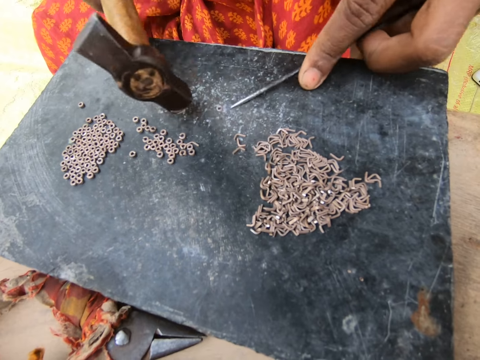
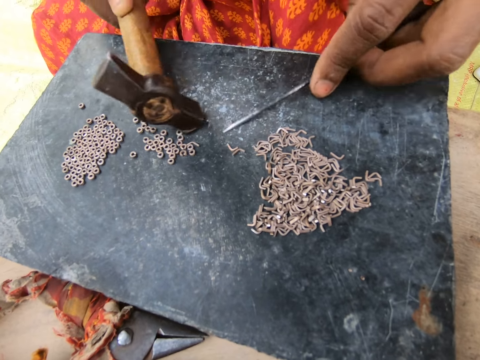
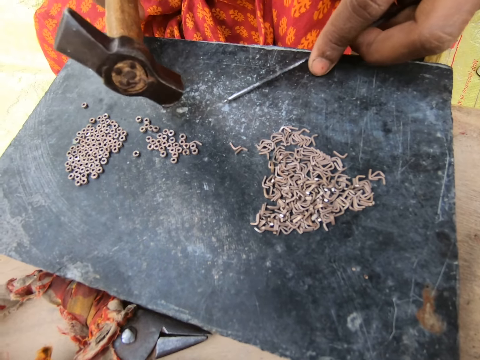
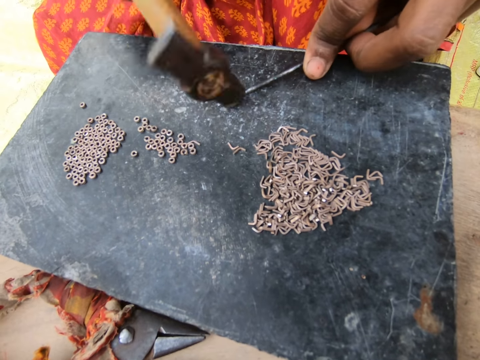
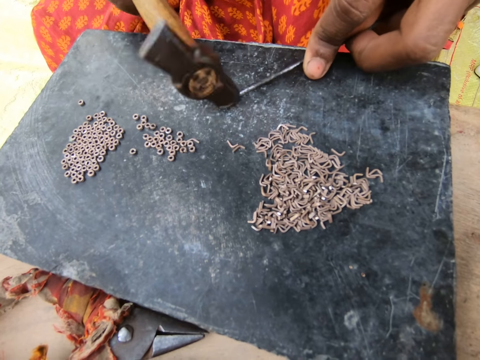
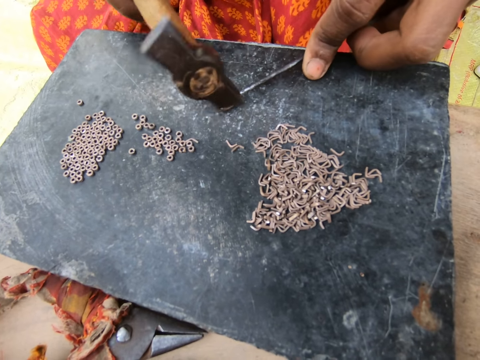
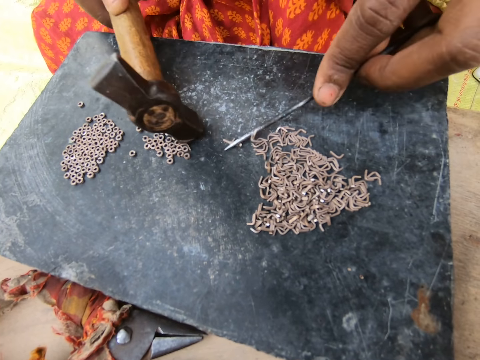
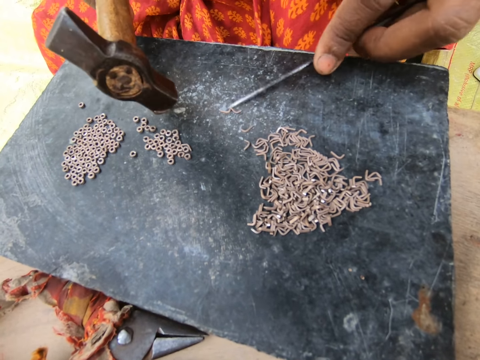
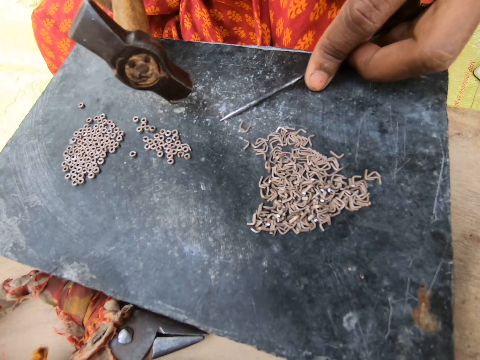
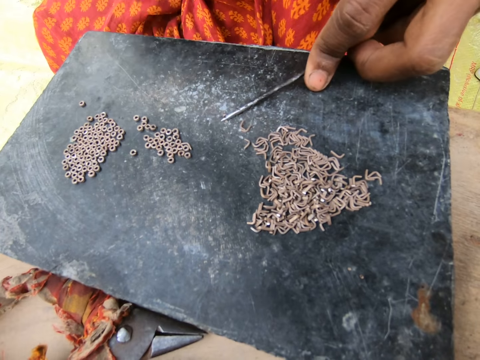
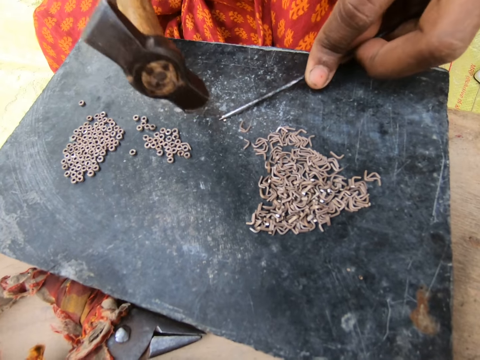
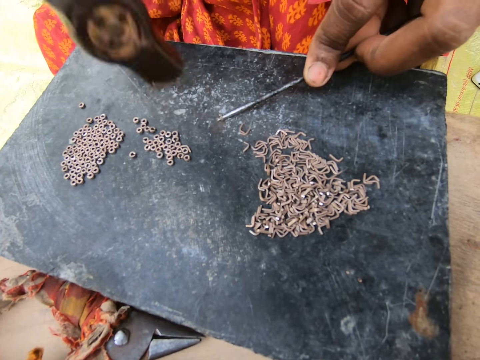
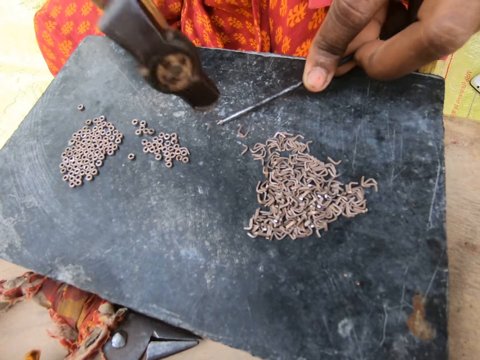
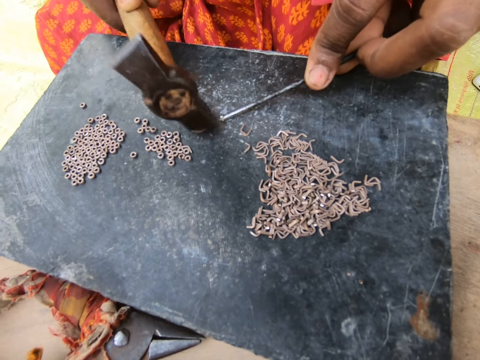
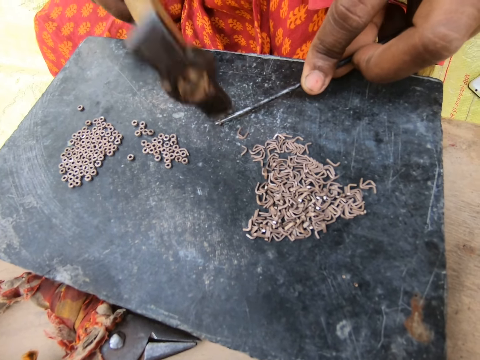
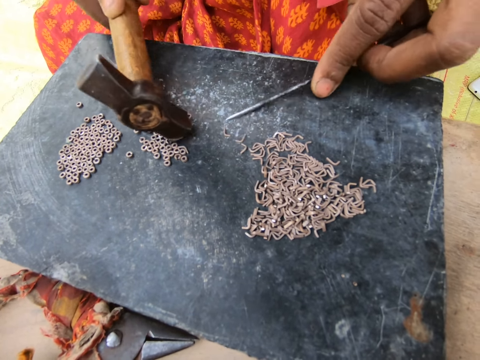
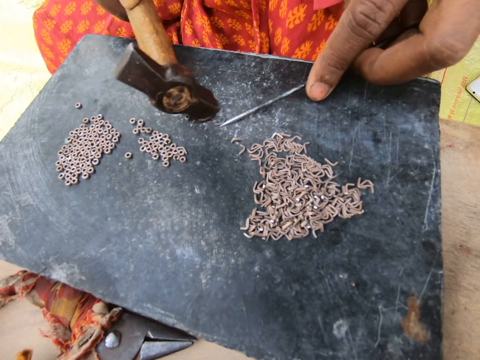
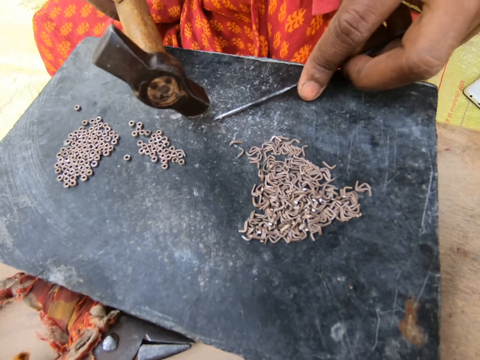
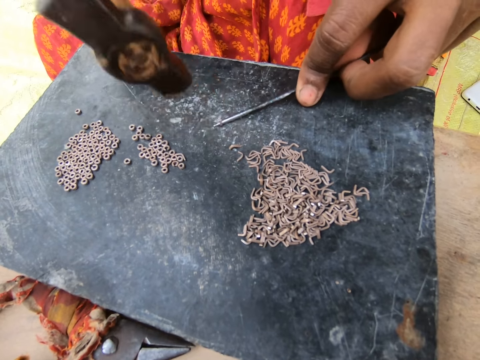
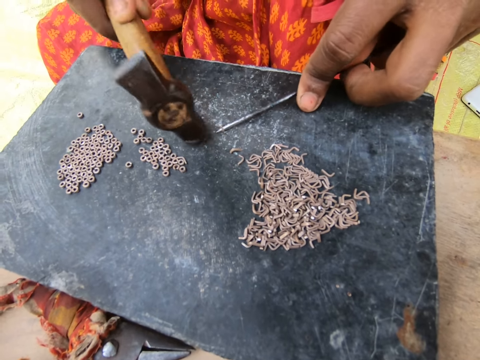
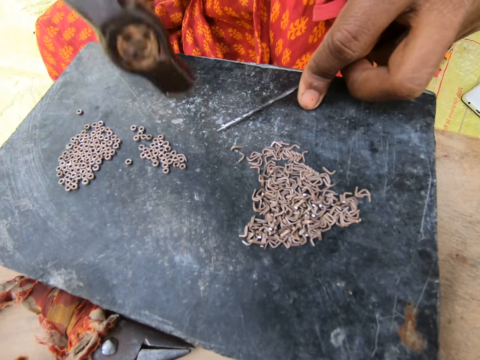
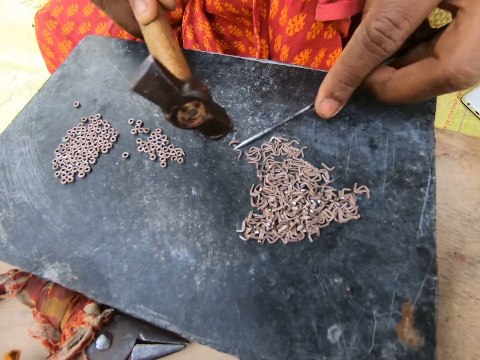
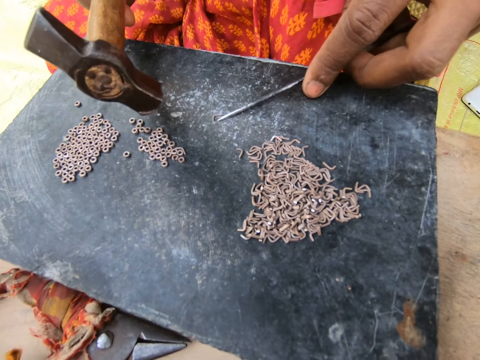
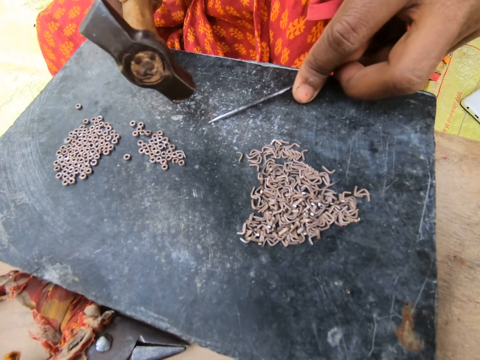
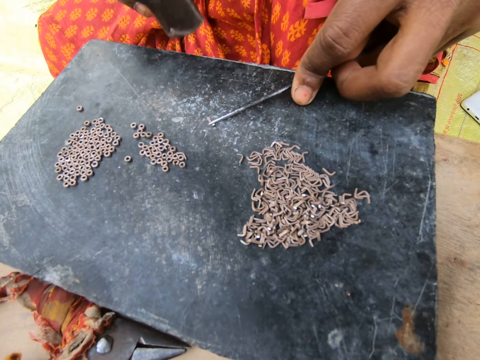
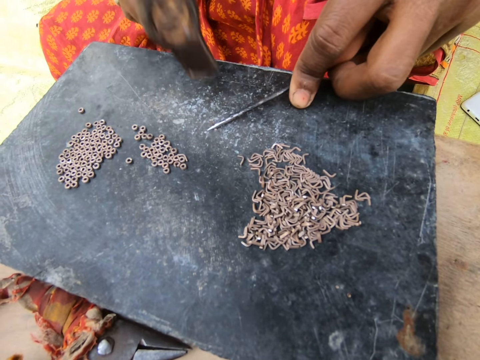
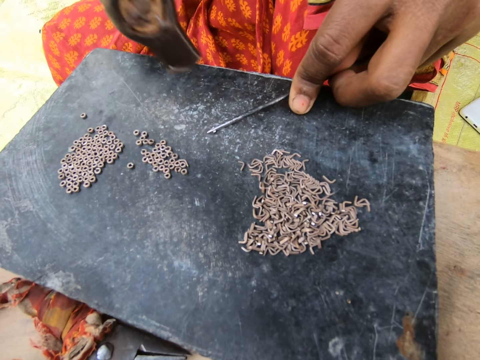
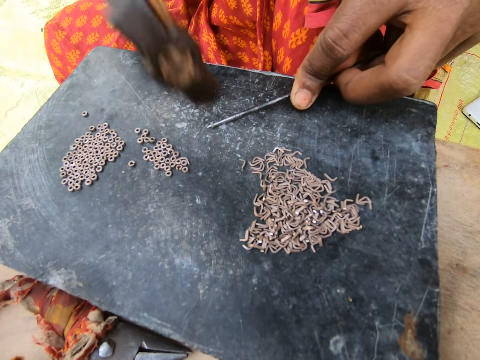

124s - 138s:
A woman moves pieces of metal on the board. The woman hits a metal with a hammer. The woman moves the pieces of metal on the board. The woman hits the metal with the hammer. The woman moves the pieces of metal on the board. The woman hits the metal with the hammer. The woman moves the pieces of metal on the board. The woman hits the metal with the hammer.

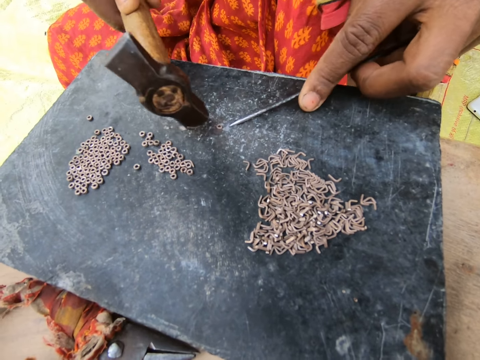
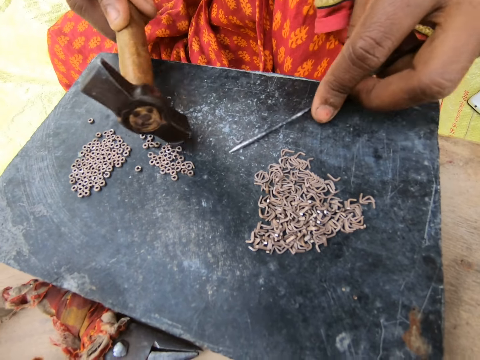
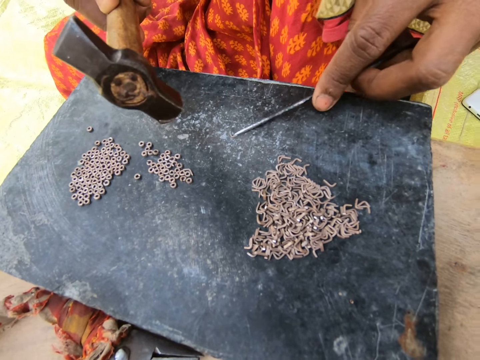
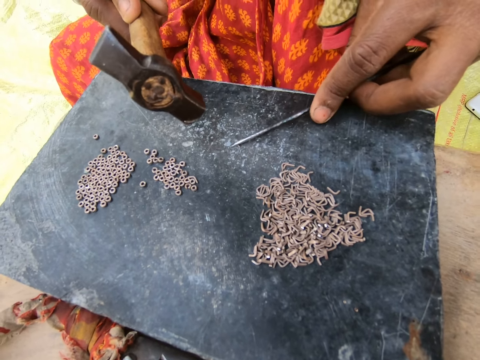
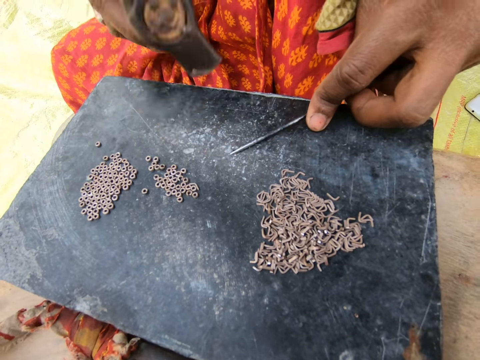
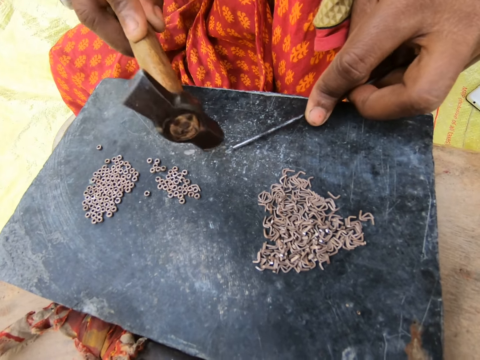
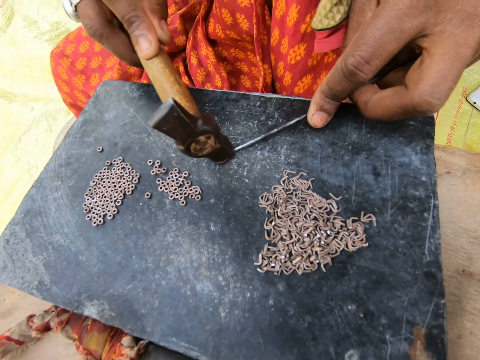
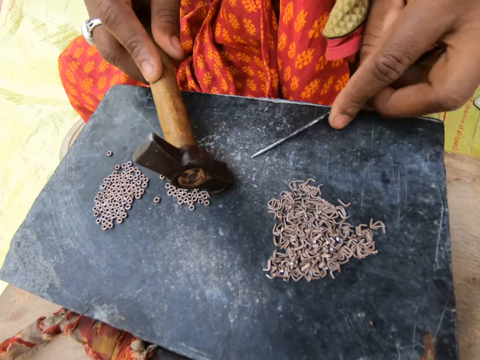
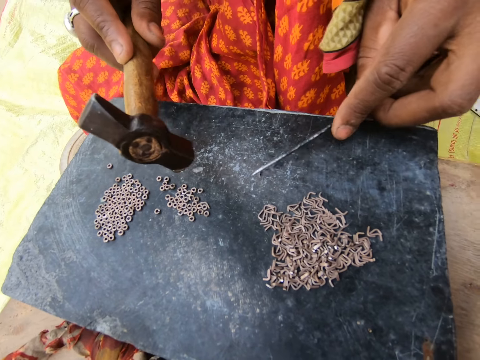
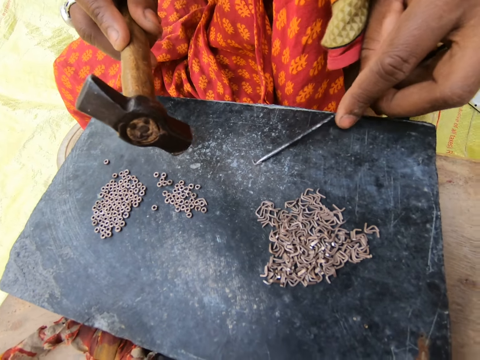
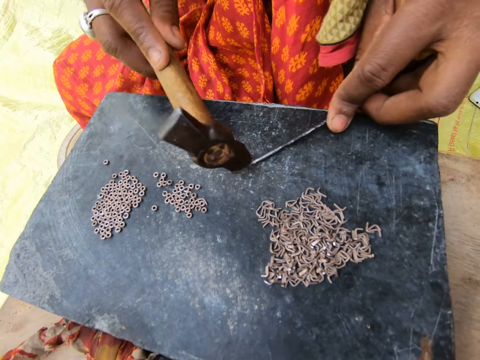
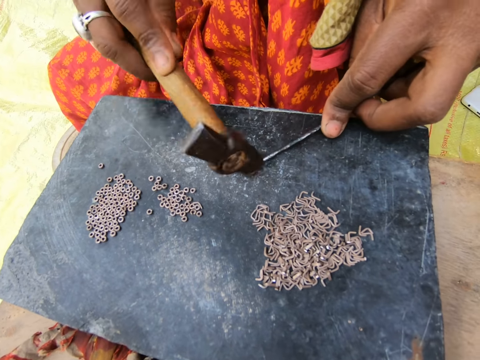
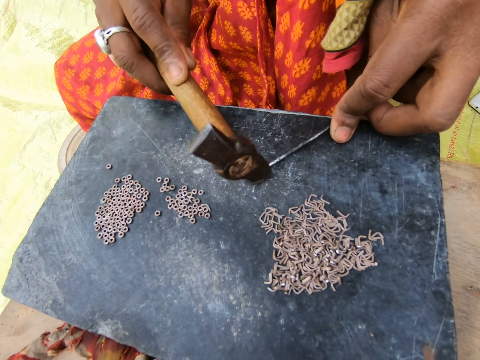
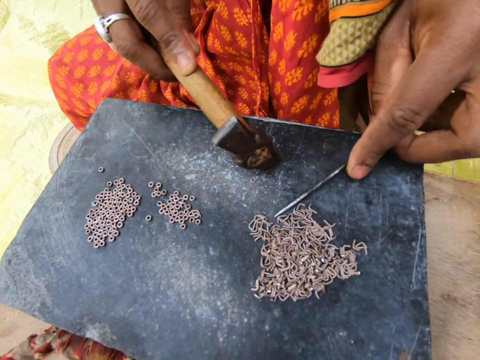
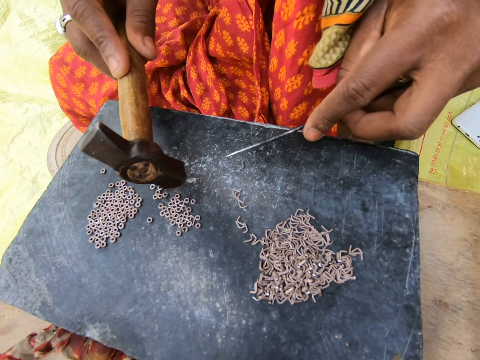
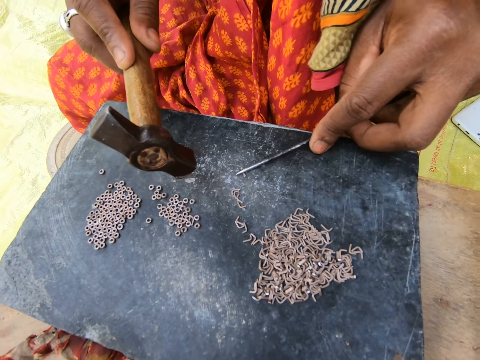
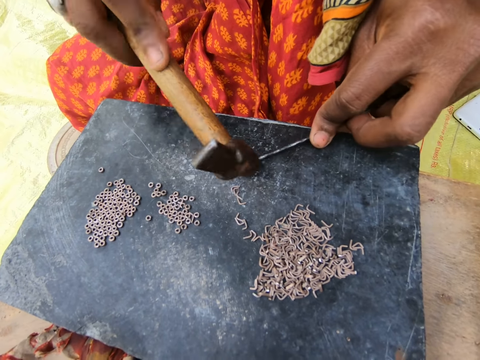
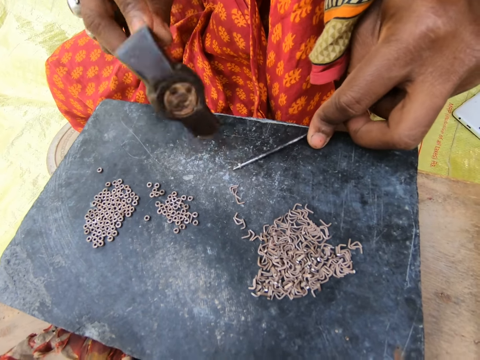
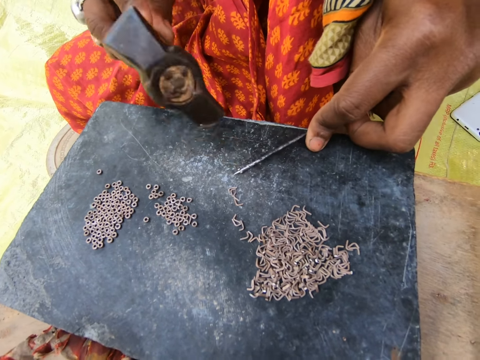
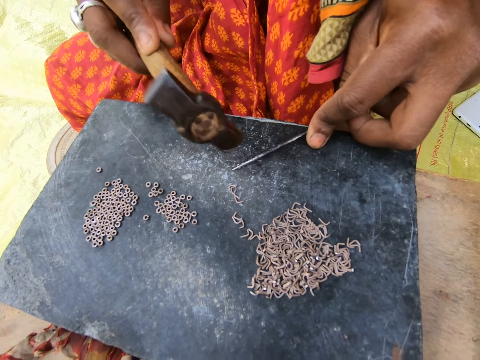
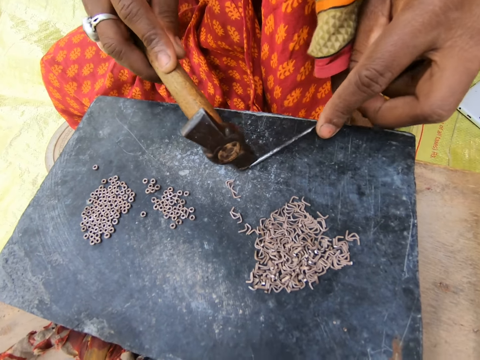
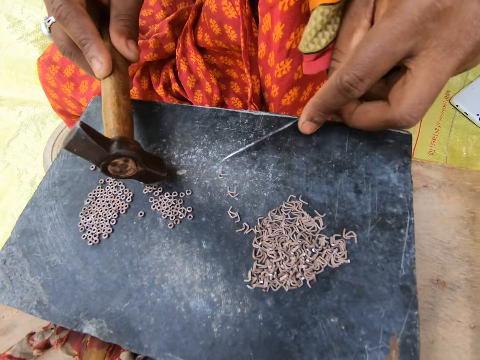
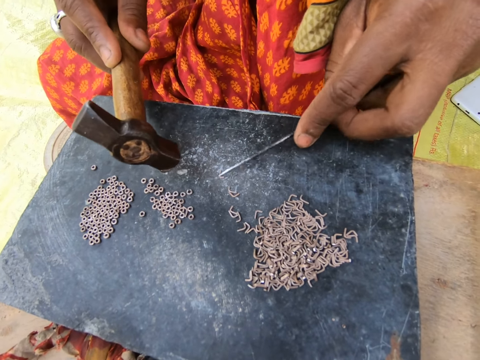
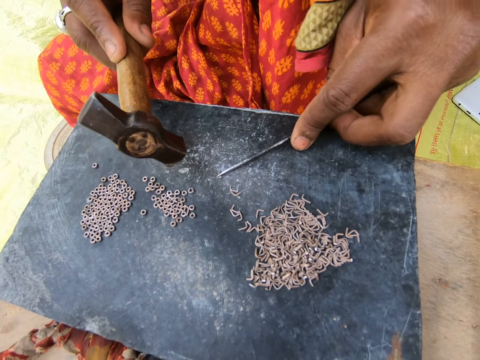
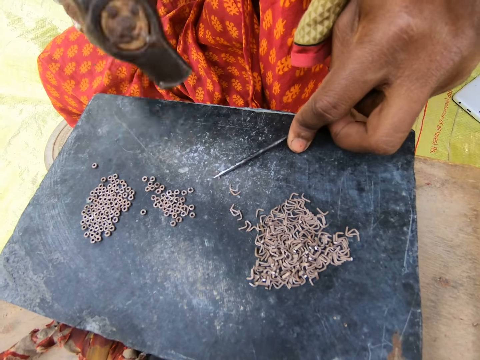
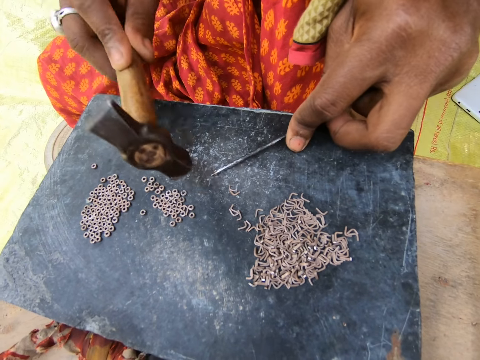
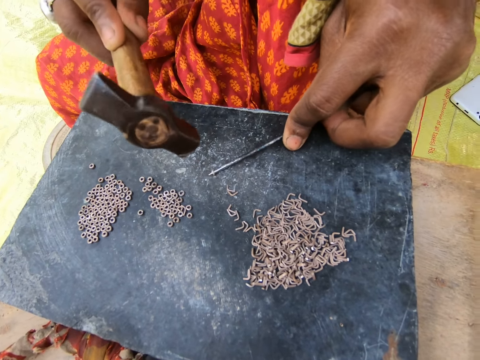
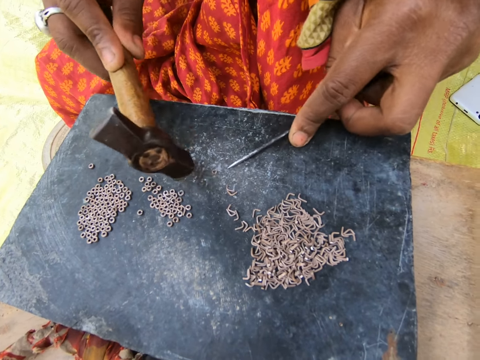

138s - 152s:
A woman moves pieces of metal on the board. The woman hits a metal with a hammer. The woman moves the pieces of metal on the board. The woman hits the metal with the hammer. The woman moves the pieces of metal on the board. The woman hits the metal with the hammer. The woman moves the pieces of metal on the board. The woman hits the metal with the hammer.
